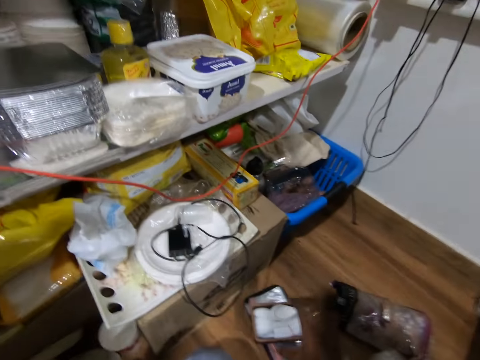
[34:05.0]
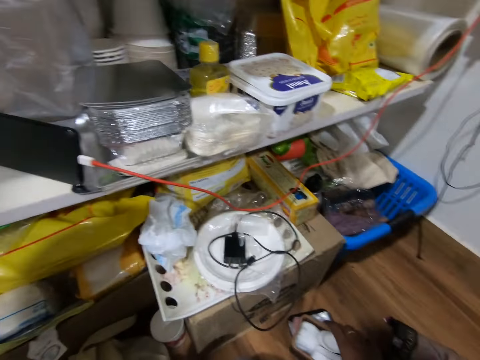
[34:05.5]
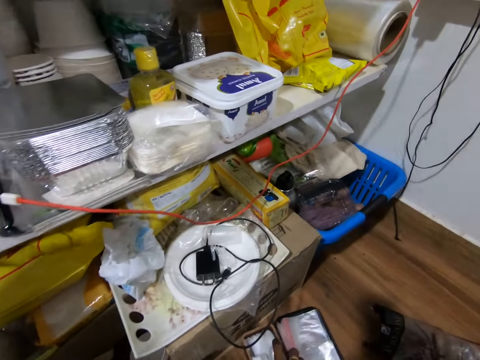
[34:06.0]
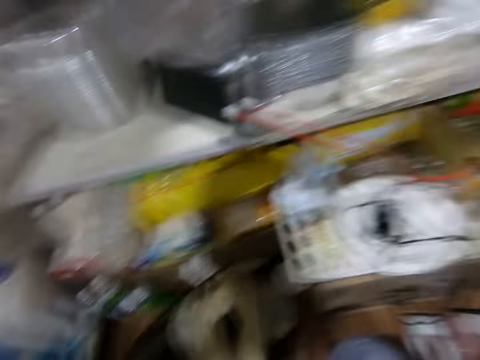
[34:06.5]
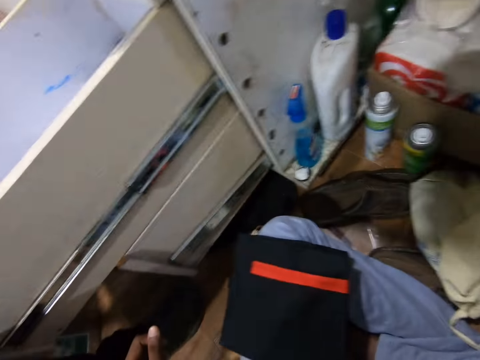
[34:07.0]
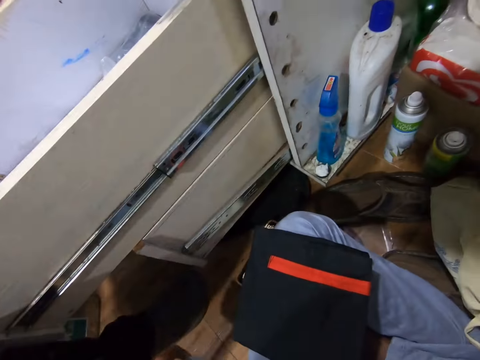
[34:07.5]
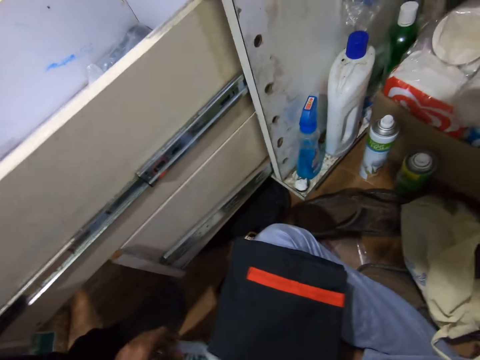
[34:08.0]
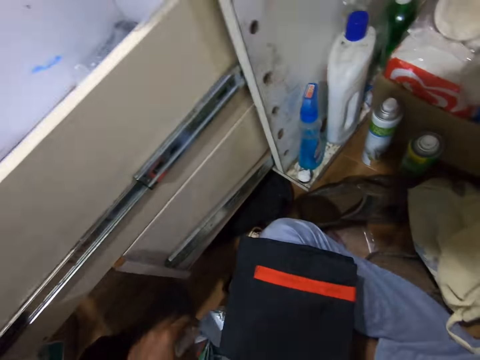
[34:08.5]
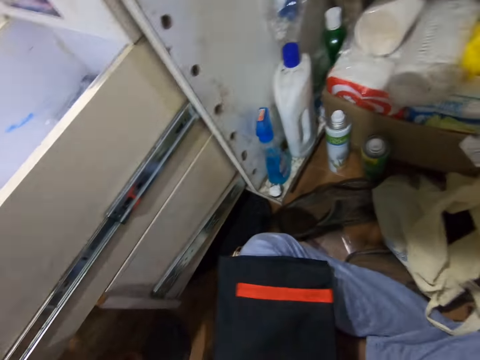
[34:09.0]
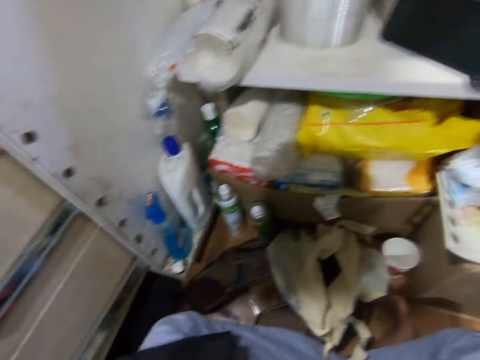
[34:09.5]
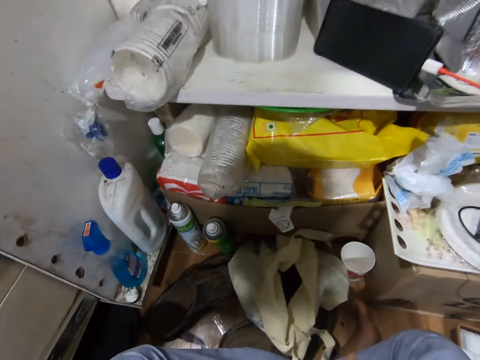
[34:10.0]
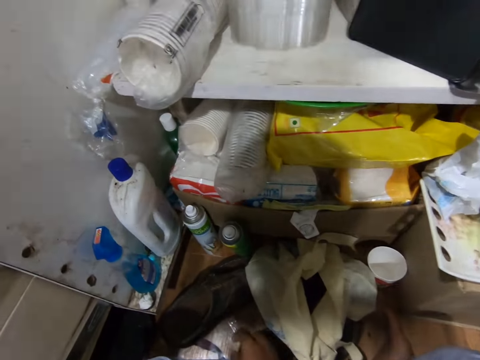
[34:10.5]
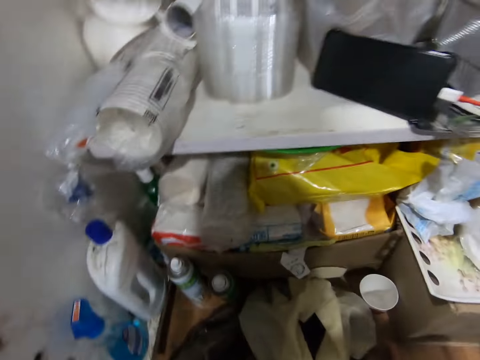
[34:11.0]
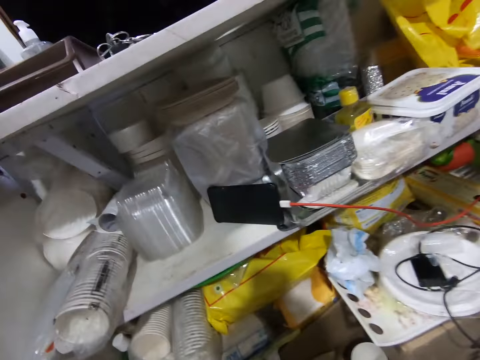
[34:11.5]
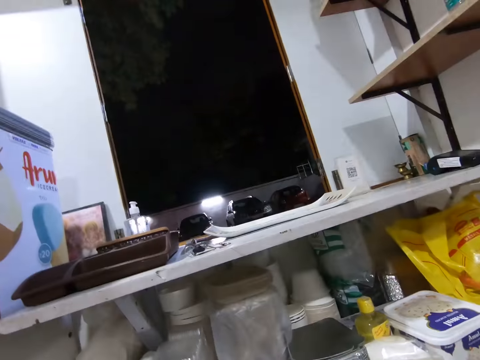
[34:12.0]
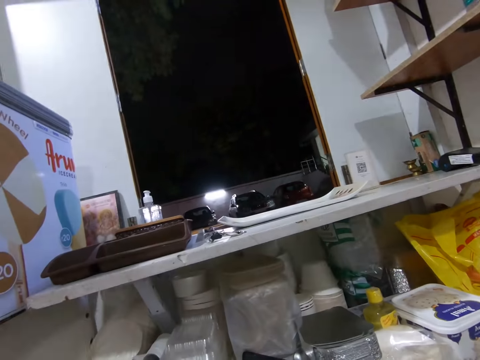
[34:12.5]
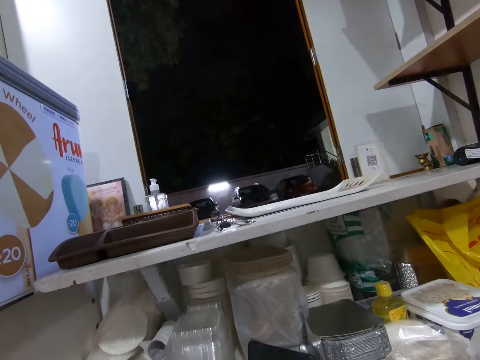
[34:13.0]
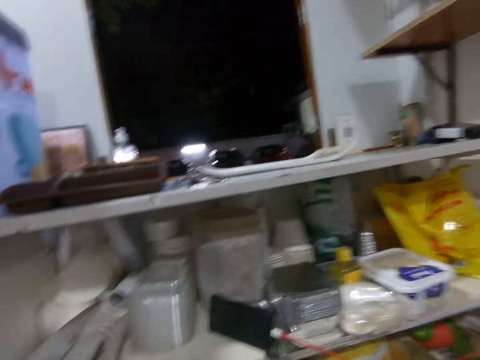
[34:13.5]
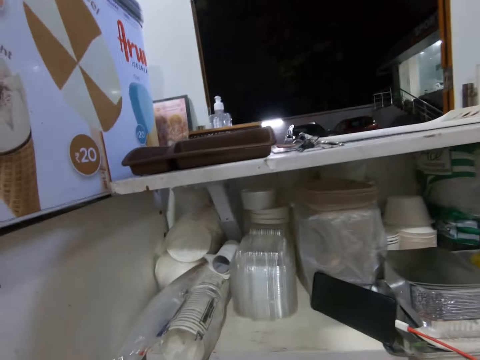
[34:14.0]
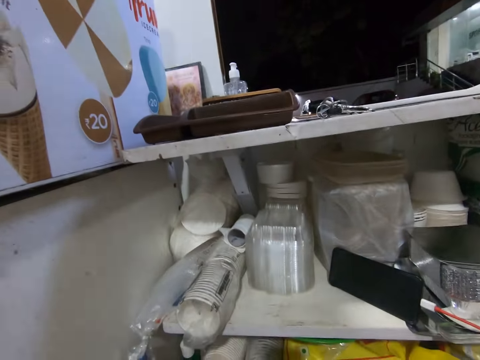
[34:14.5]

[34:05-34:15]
The camera wearer picks up the zipper bags. They push the zipper bags. They hold a polythene bag.

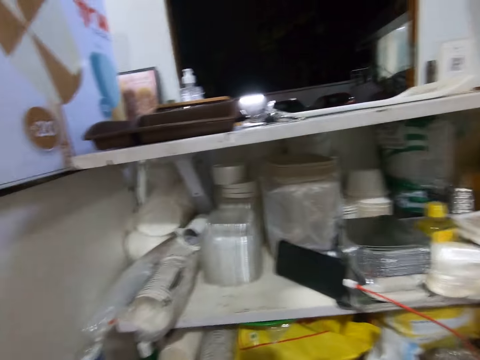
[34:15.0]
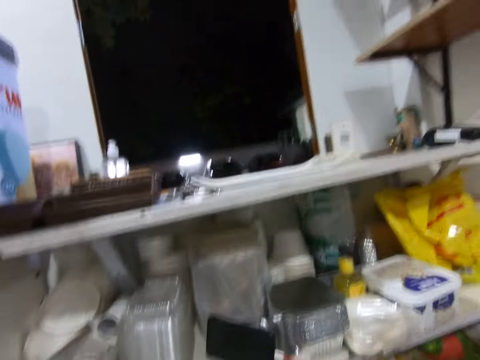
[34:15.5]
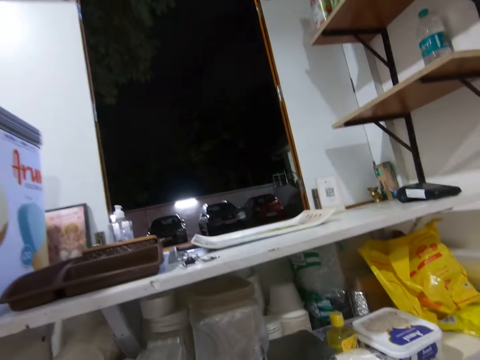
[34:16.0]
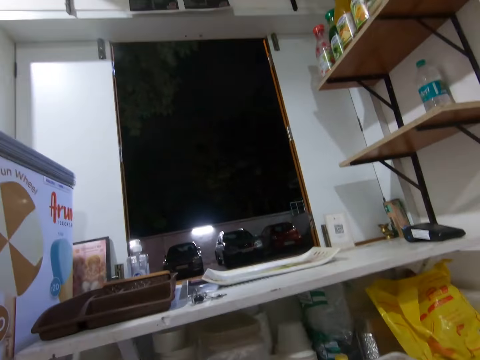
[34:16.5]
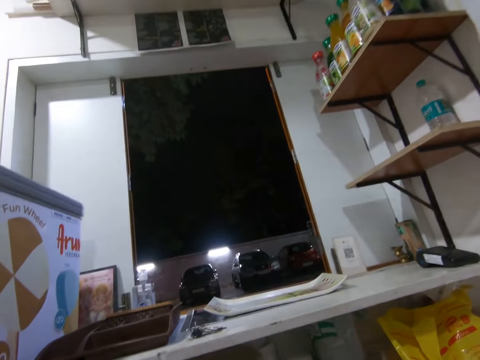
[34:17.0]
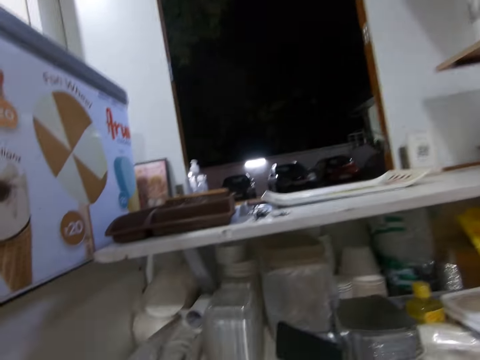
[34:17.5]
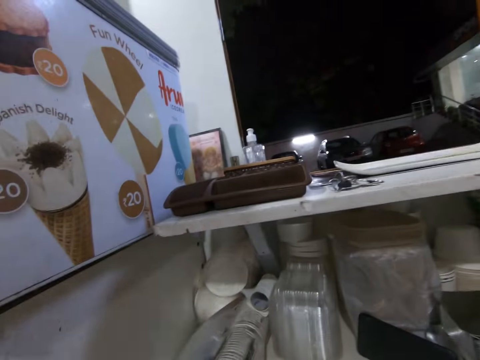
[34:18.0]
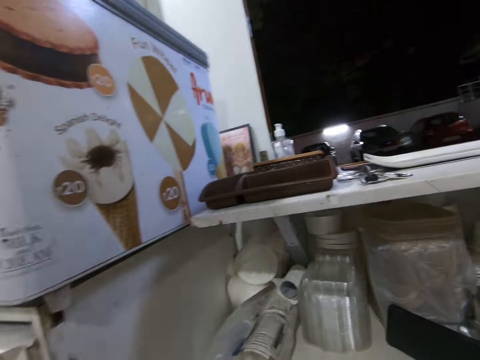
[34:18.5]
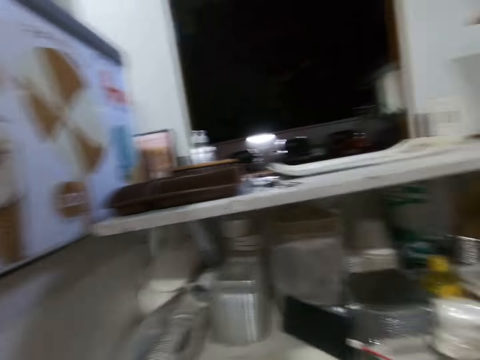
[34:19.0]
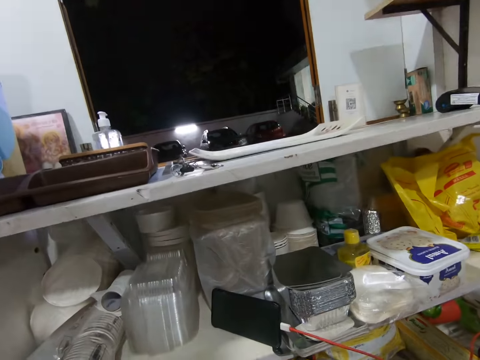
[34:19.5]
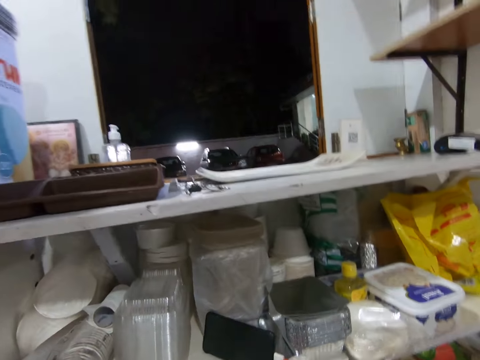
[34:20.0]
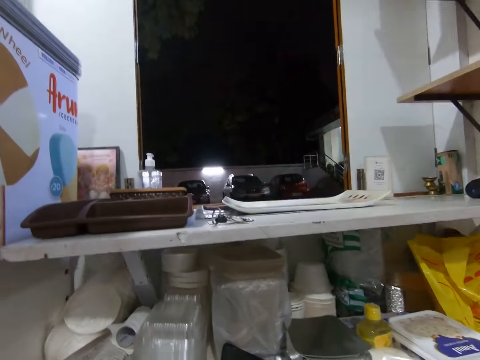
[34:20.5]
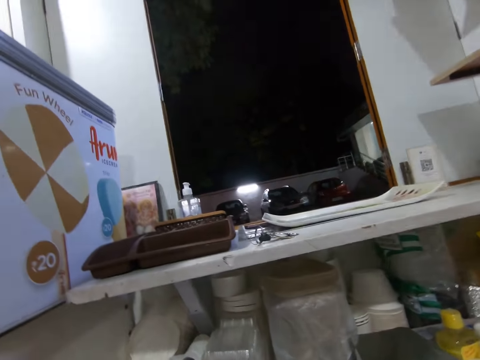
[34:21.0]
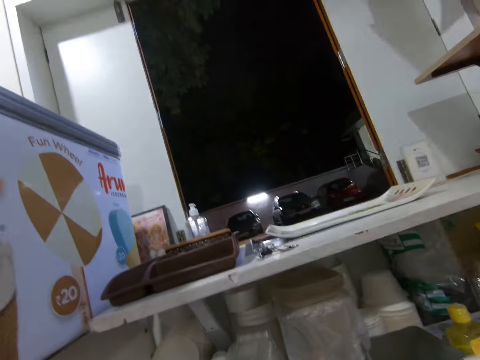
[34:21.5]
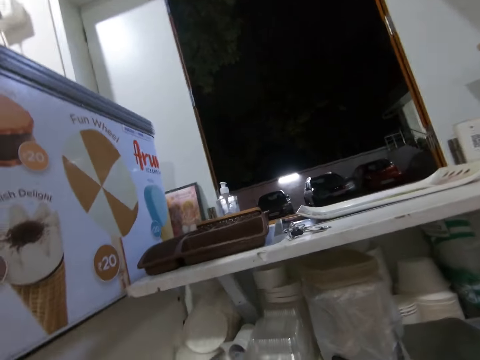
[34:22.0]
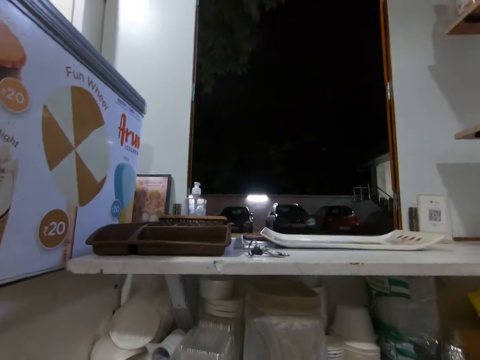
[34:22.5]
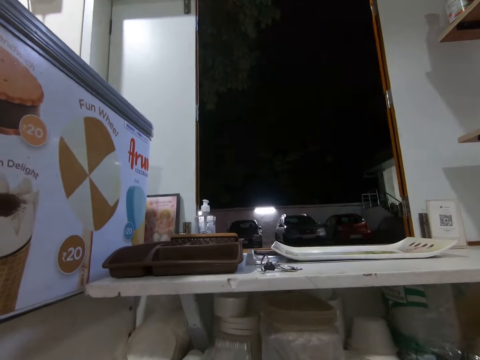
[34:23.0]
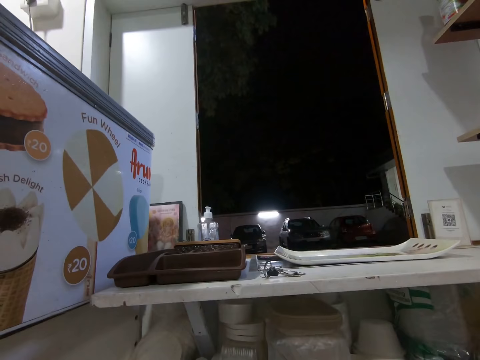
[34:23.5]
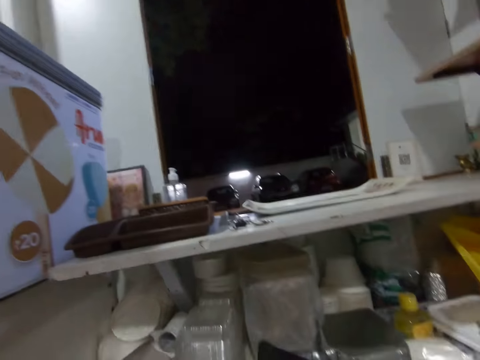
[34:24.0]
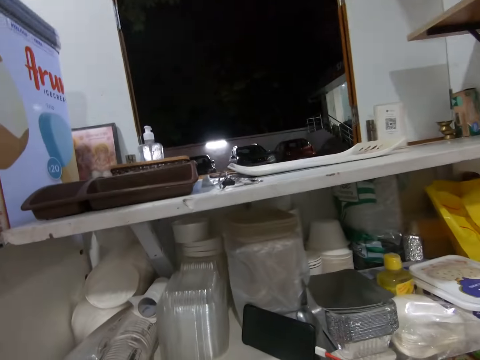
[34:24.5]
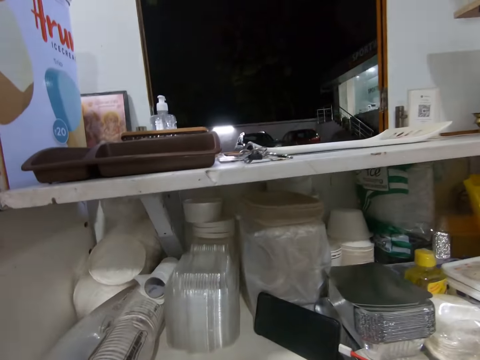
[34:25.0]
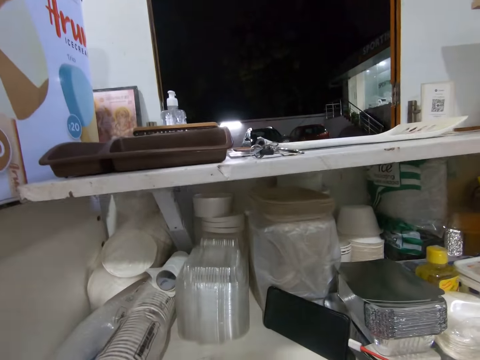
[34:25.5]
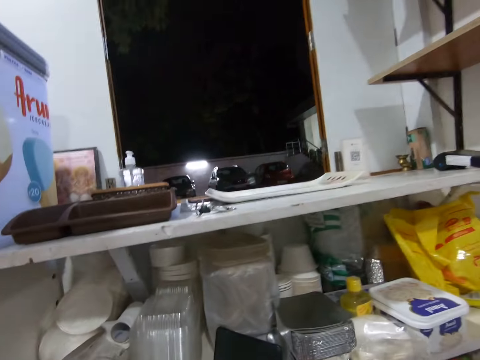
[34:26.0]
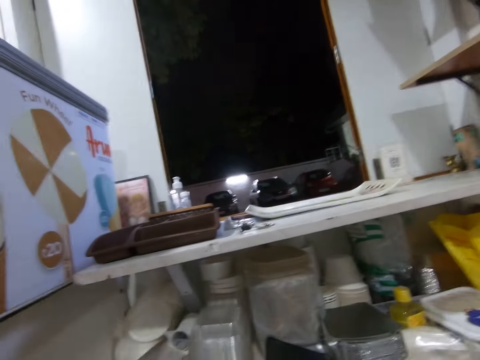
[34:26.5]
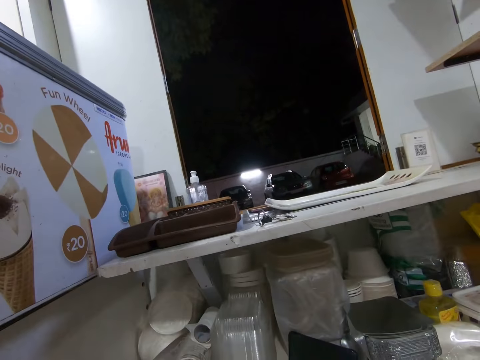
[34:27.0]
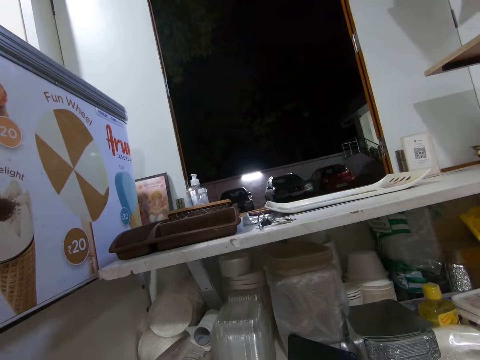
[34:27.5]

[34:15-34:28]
The camera wearer talks on the phone. They look around the room.

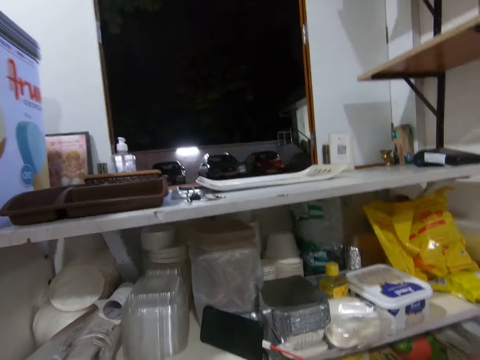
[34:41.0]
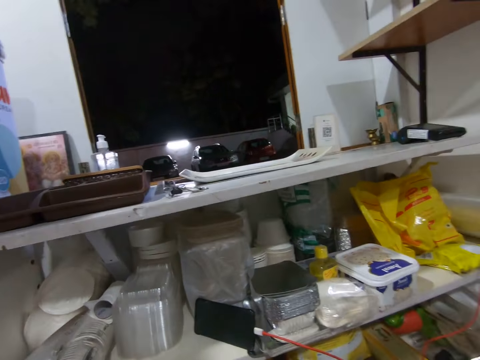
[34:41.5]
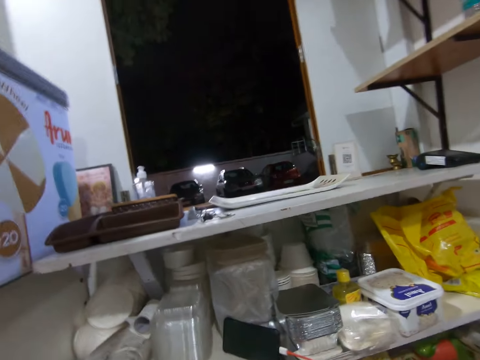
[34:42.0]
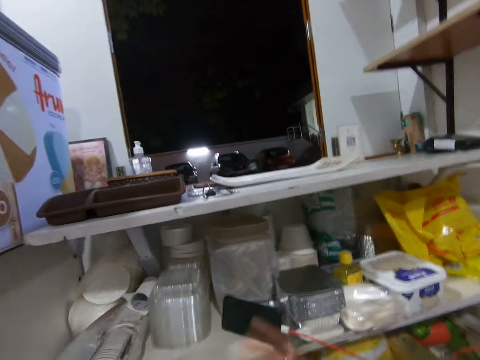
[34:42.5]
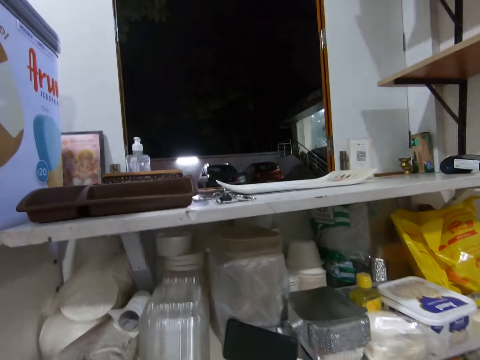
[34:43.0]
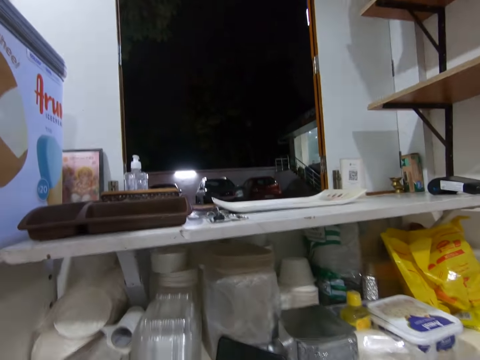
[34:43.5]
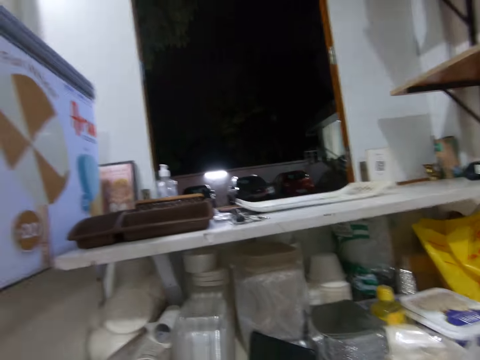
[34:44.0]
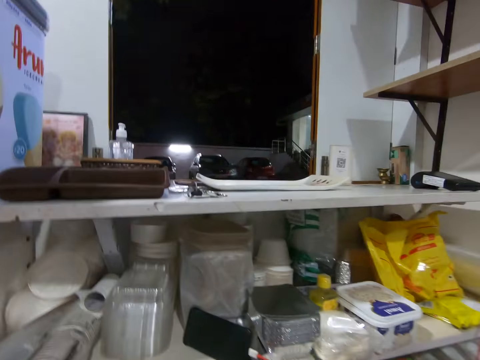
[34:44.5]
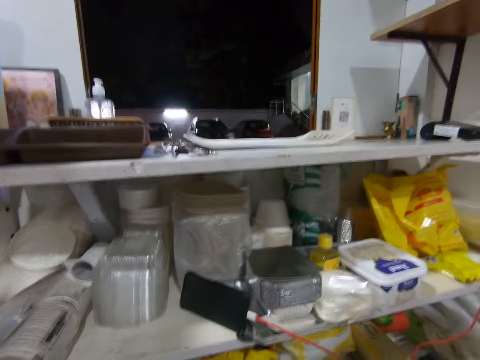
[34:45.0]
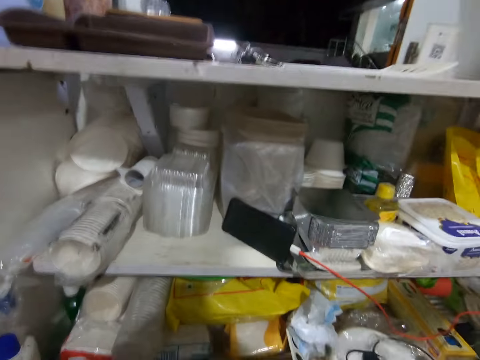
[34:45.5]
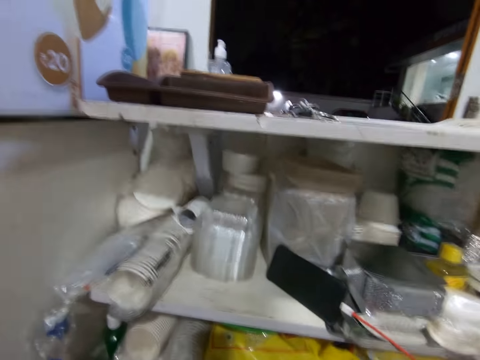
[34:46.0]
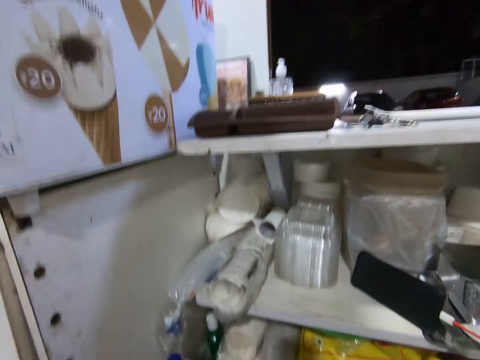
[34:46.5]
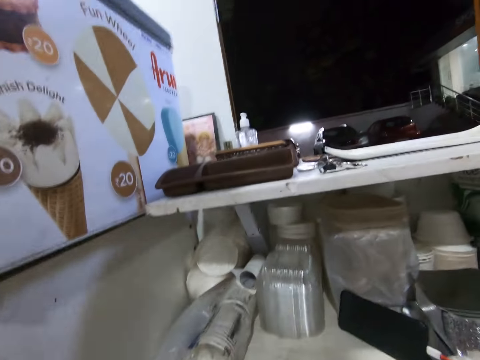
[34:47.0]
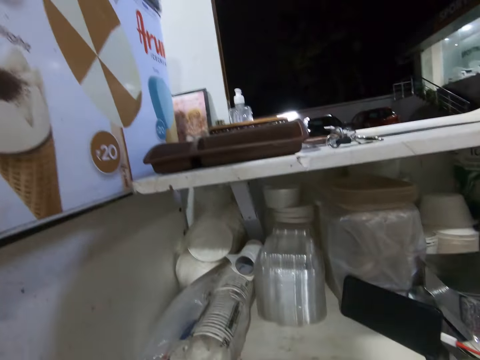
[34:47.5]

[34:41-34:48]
The camera wearer moves his hand.
